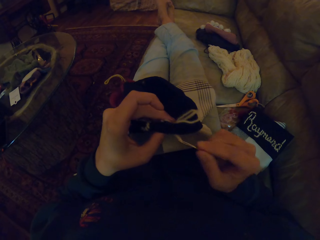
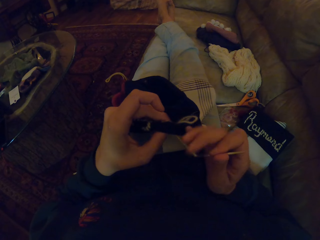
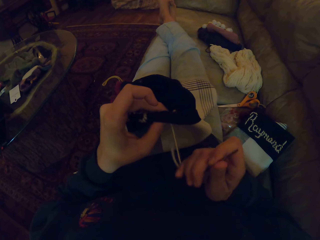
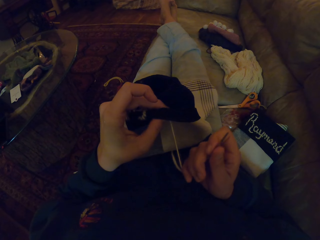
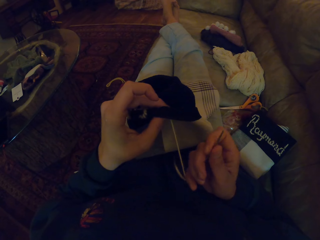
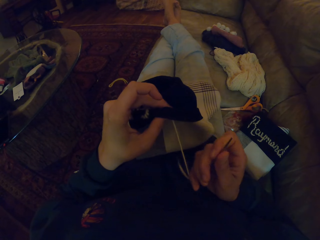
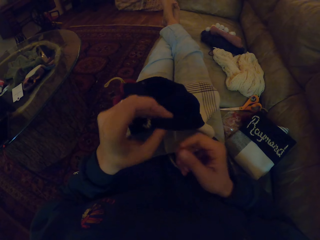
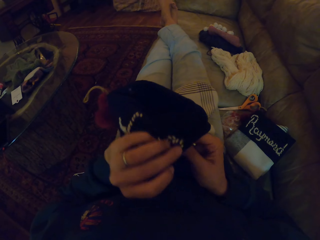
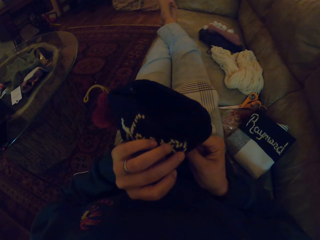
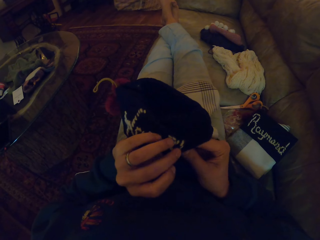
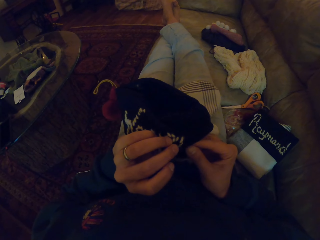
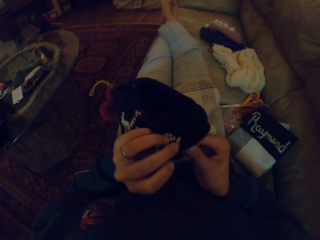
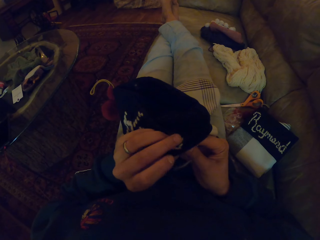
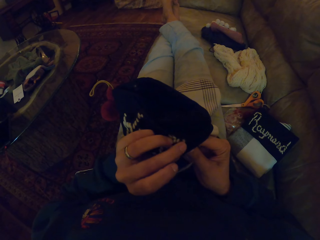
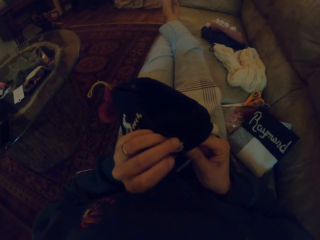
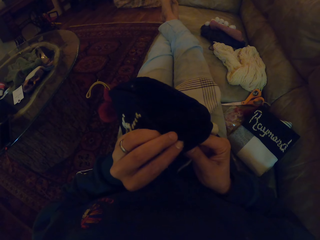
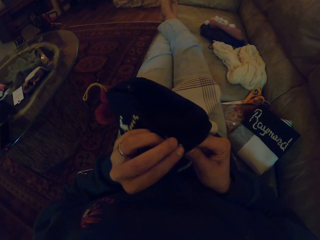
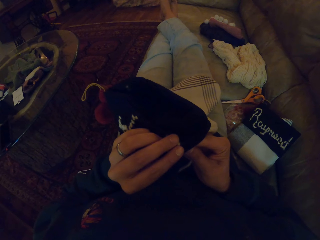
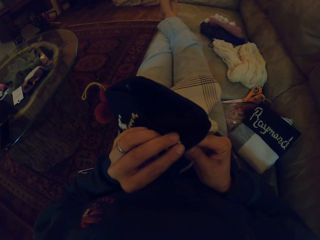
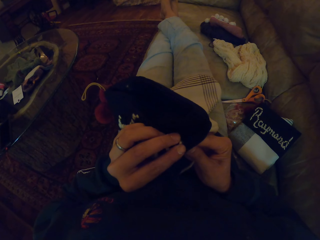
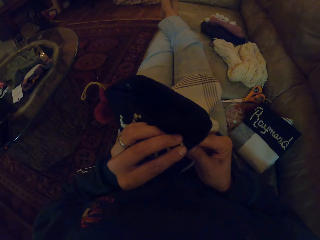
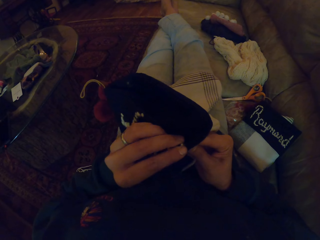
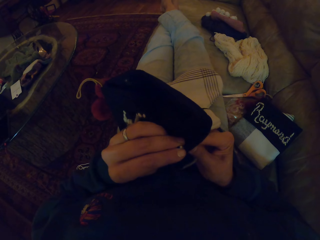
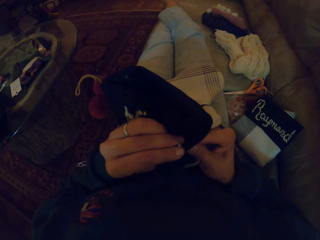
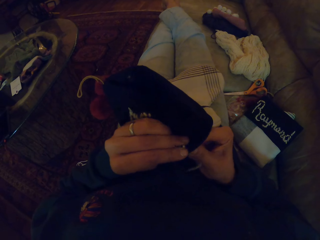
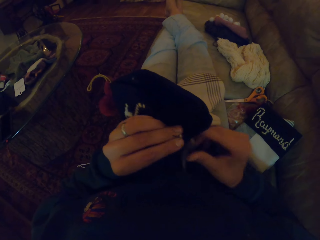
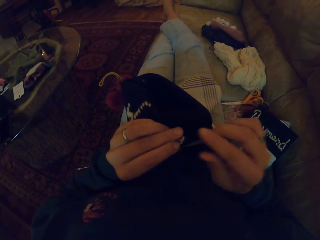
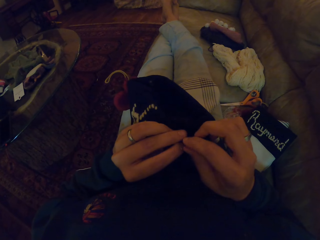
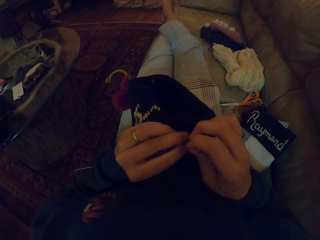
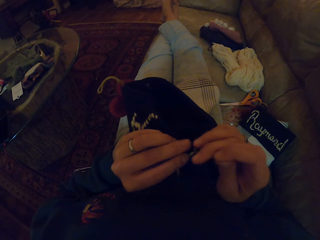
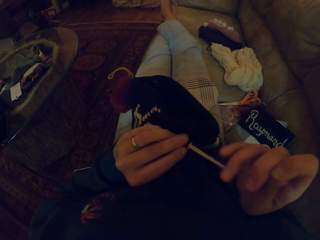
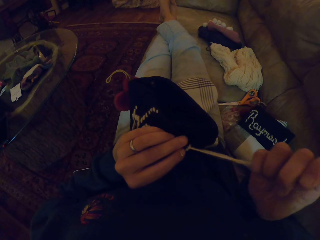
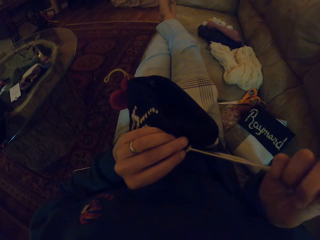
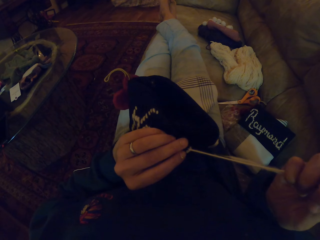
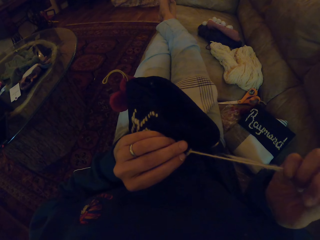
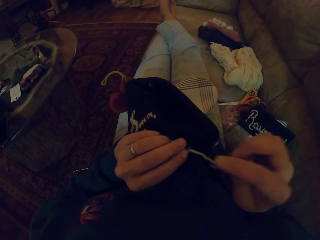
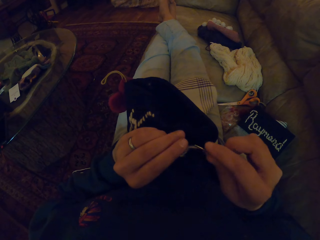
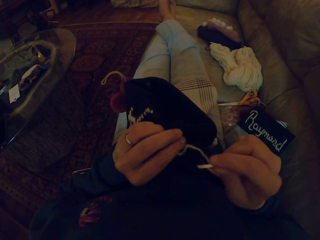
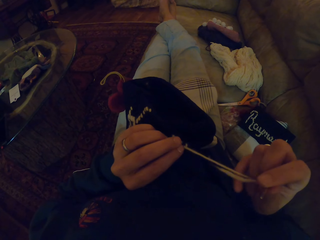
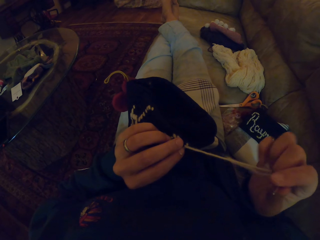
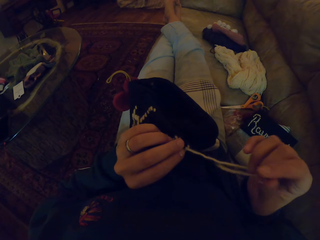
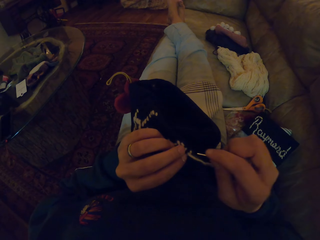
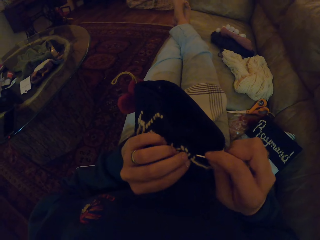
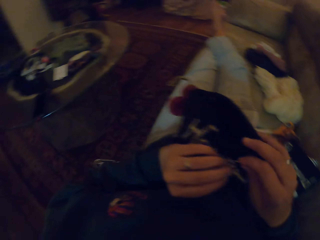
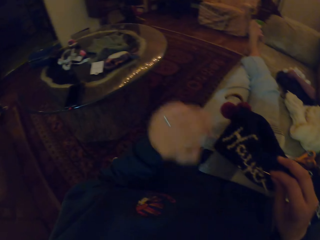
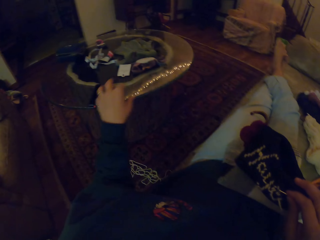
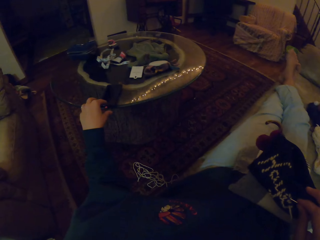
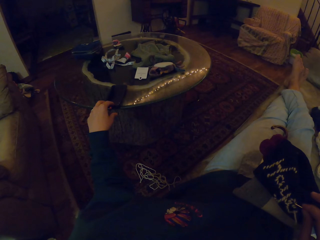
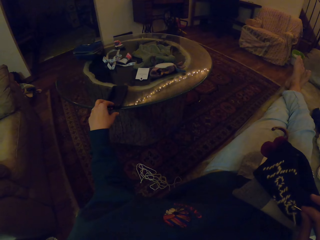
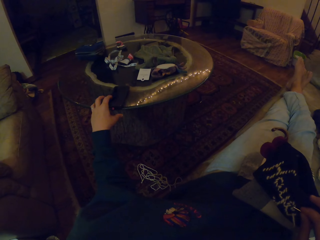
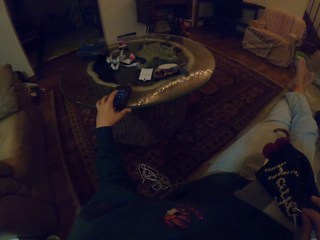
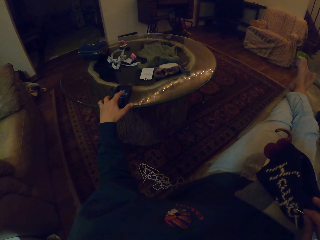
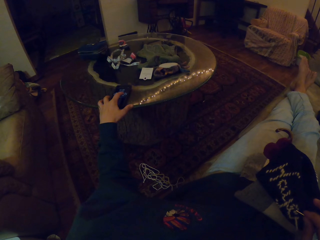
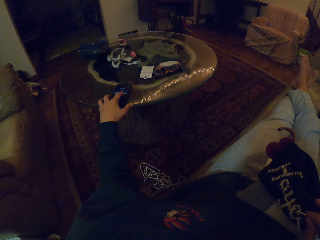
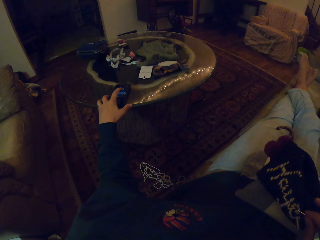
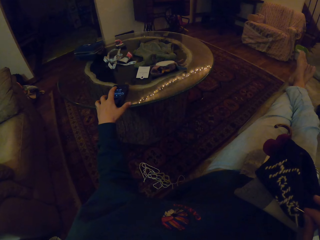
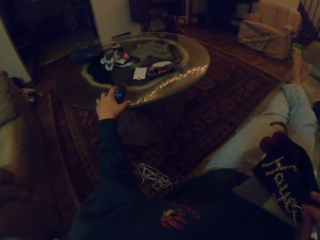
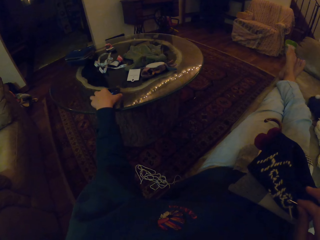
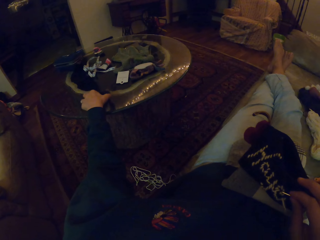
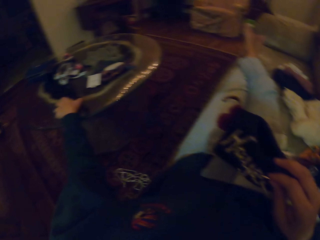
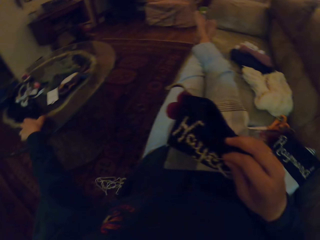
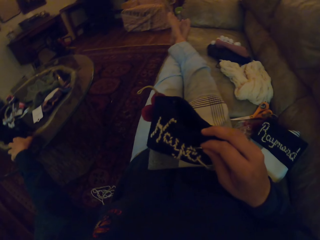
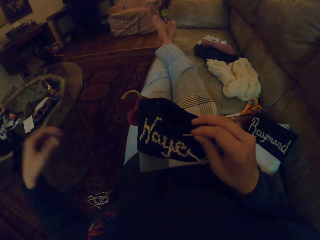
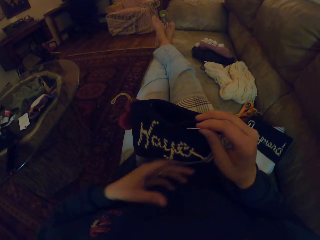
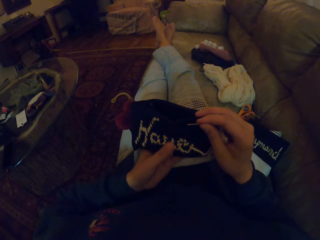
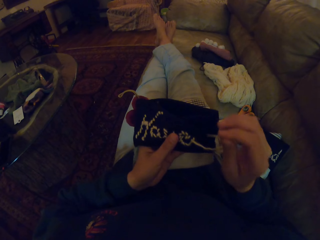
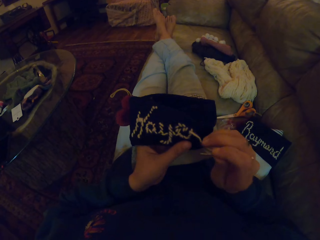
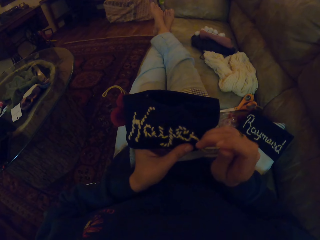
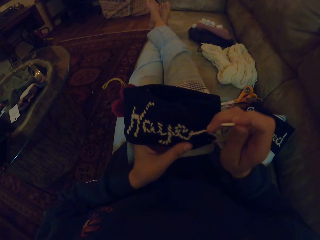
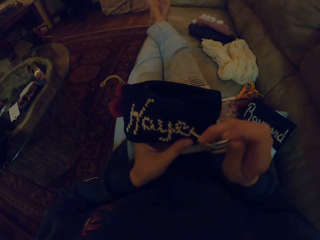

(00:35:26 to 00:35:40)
The camera wearer pulls the thread. They sew a piece of cloth with a needle. They pull the thread. They check the phone. They operate on the phone.

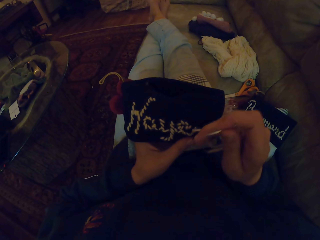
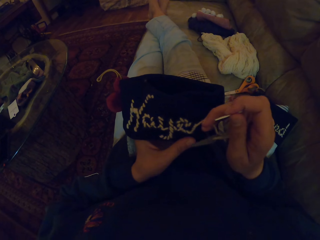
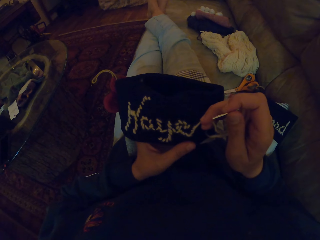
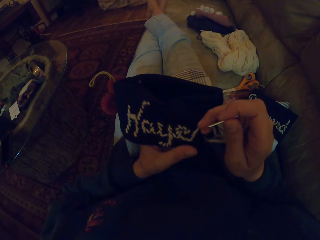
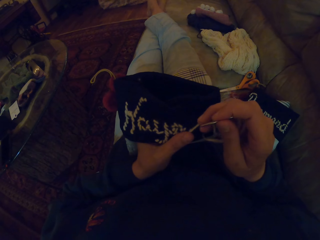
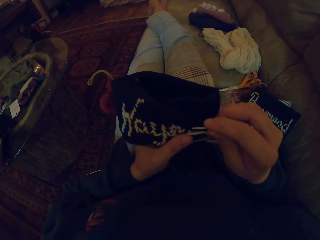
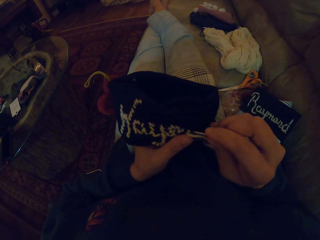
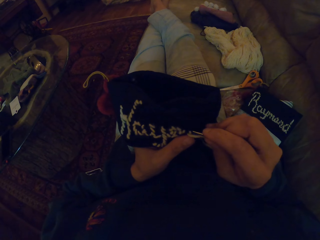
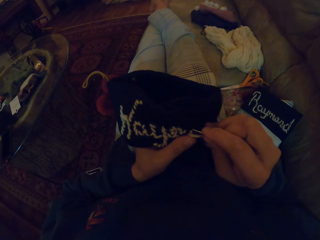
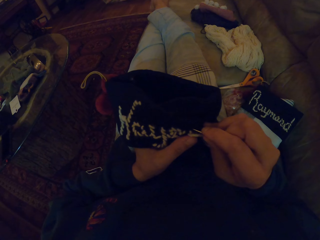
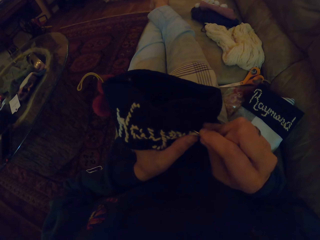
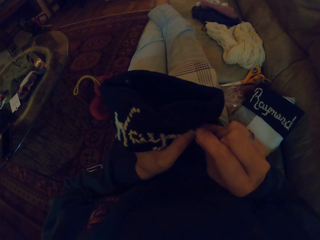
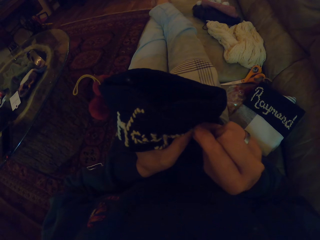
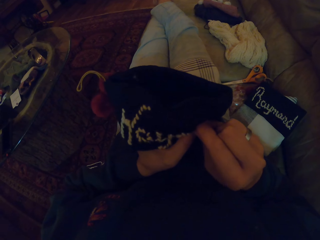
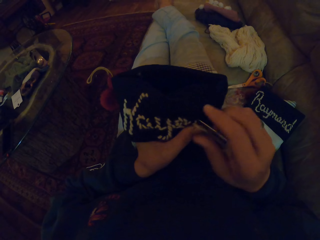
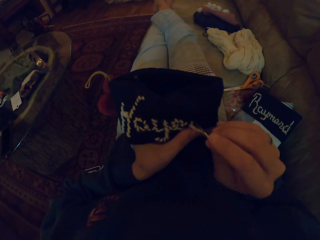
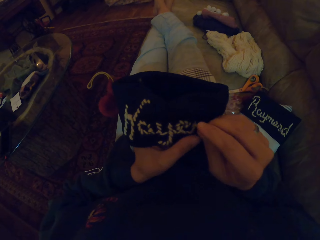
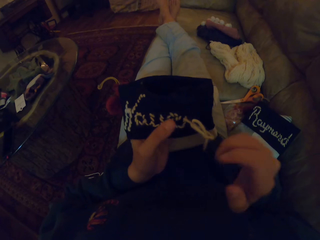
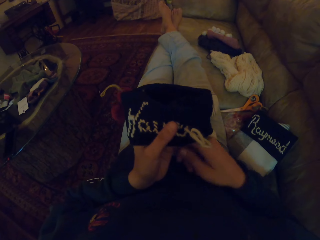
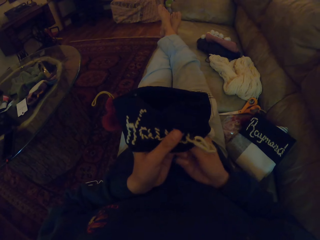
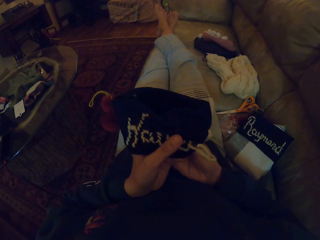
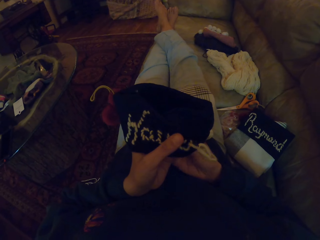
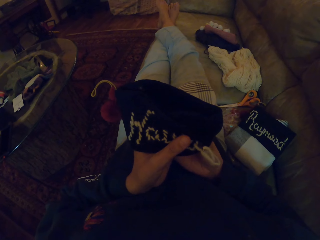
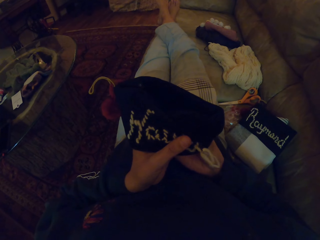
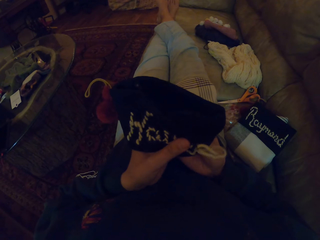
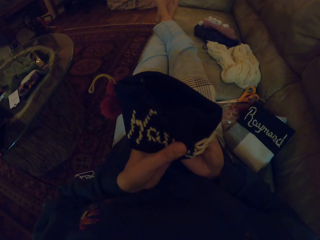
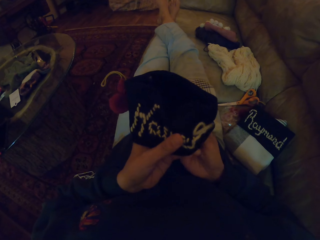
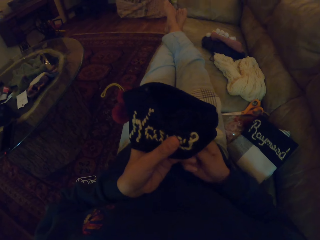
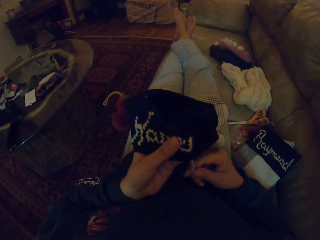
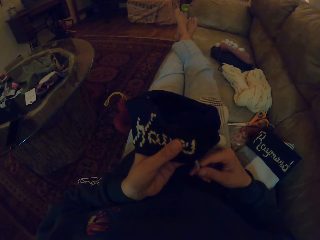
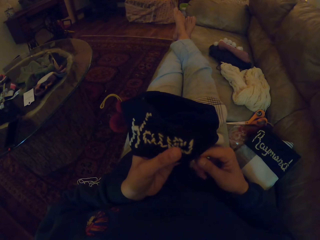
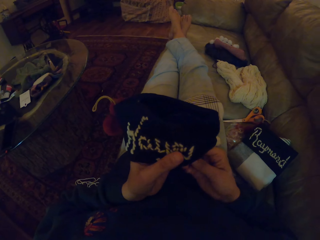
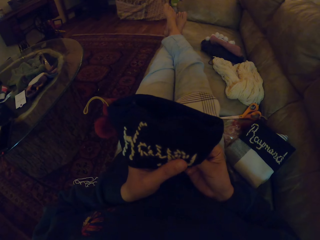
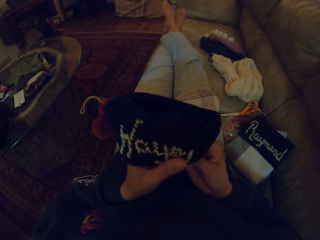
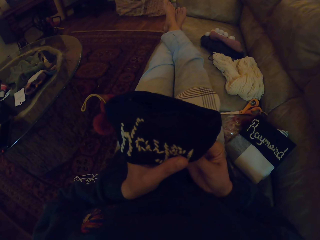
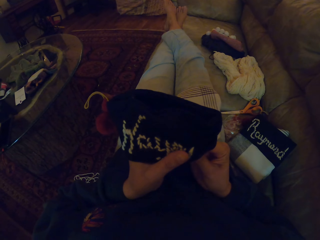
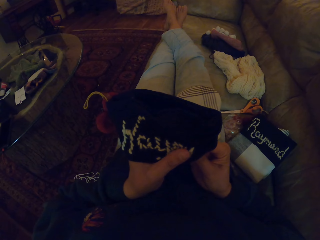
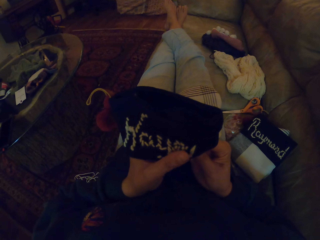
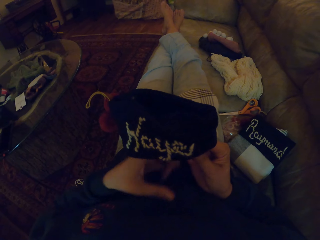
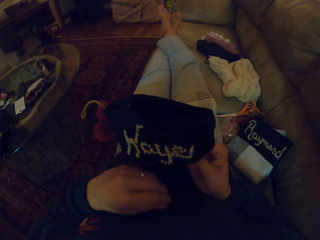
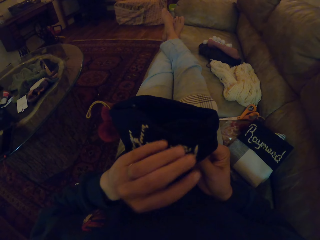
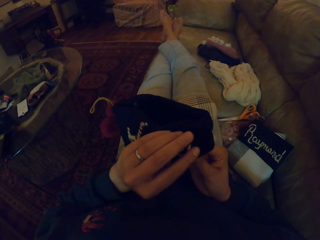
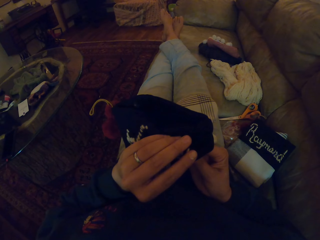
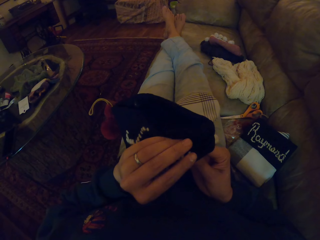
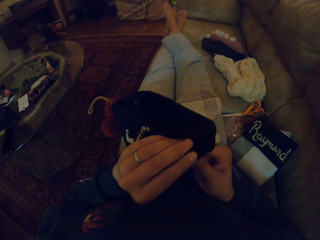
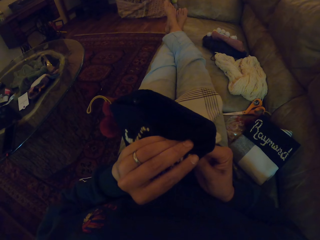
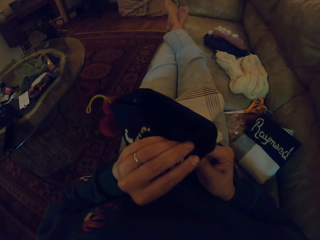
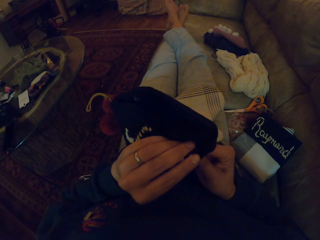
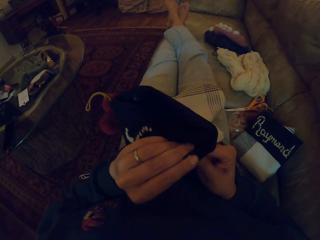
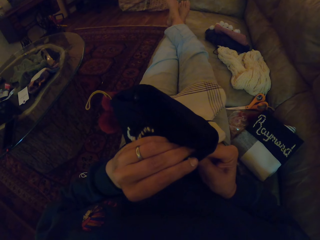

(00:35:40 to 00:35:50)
The camera wearer sews a piece of cloth with a needle. They pull the thread.
